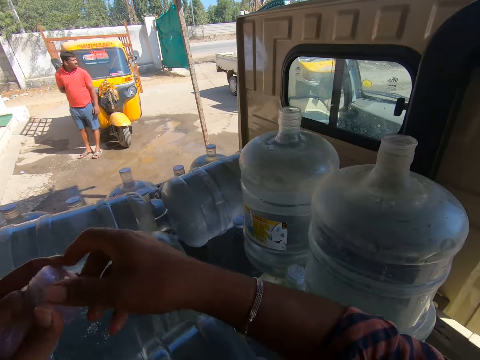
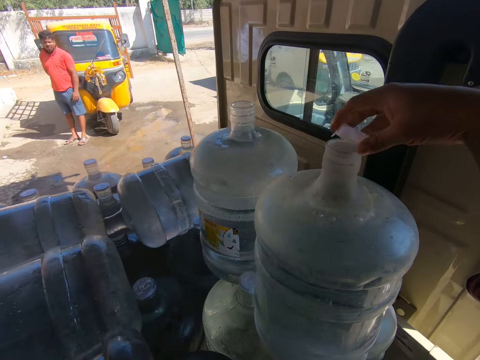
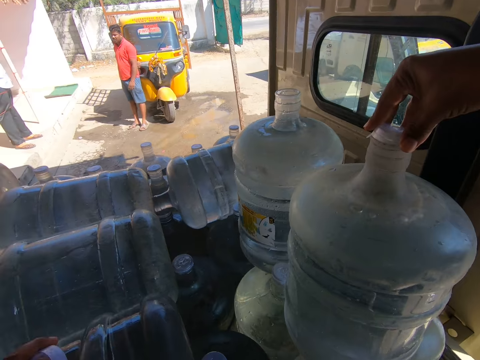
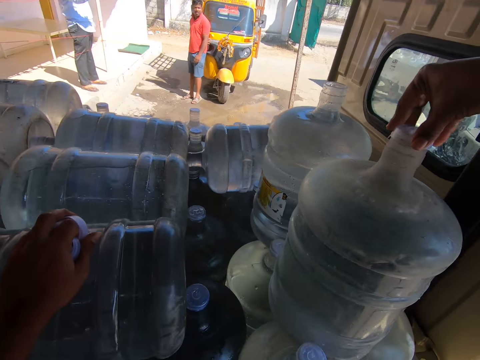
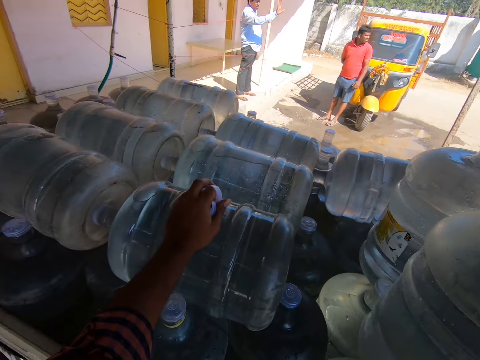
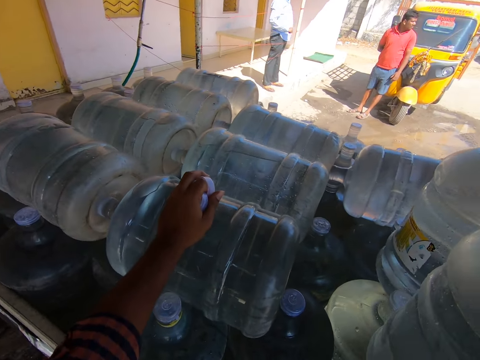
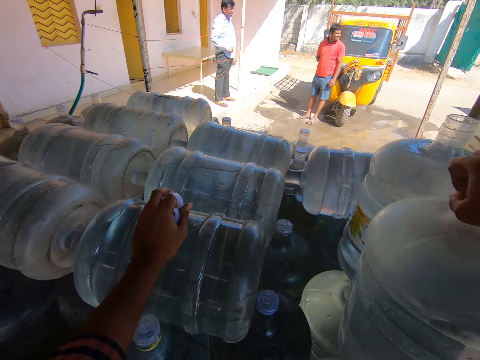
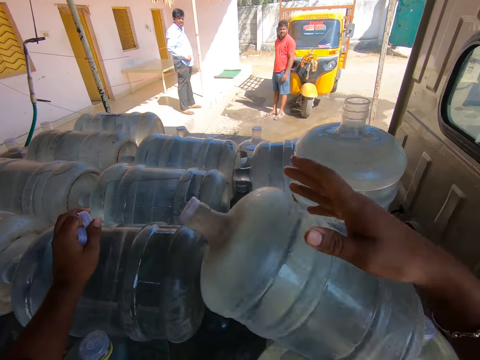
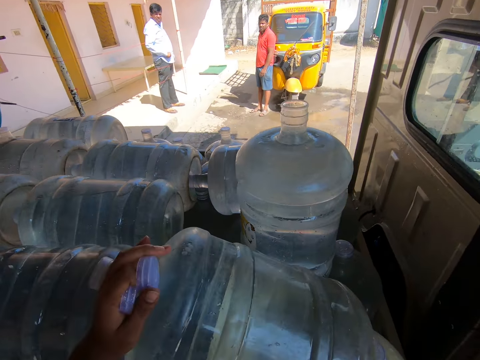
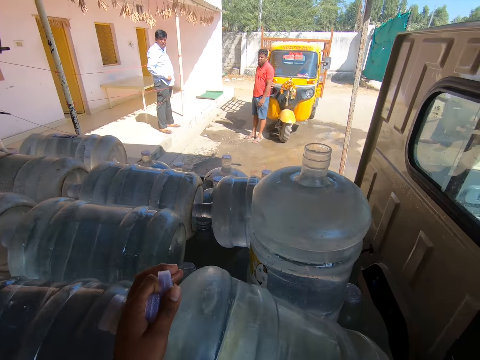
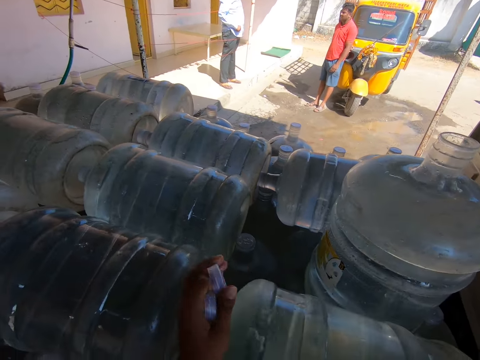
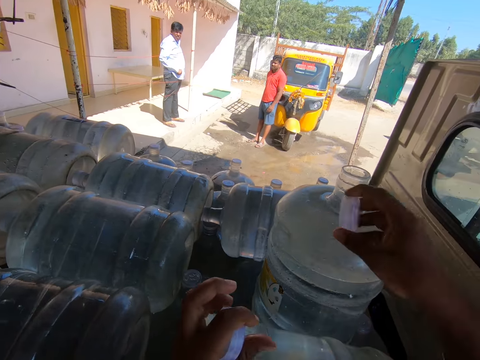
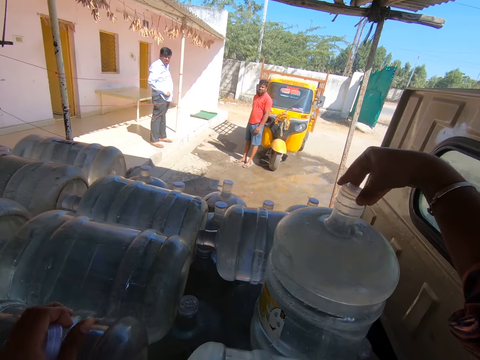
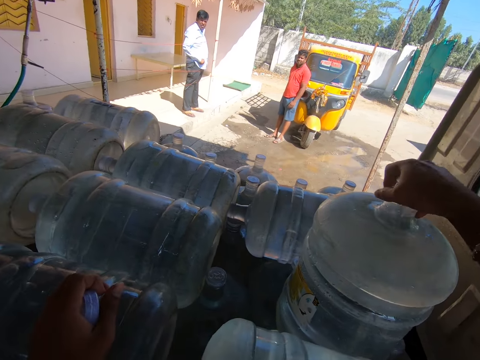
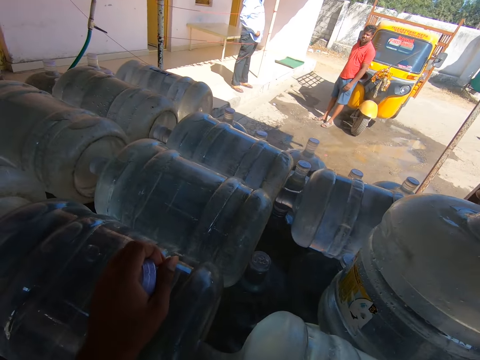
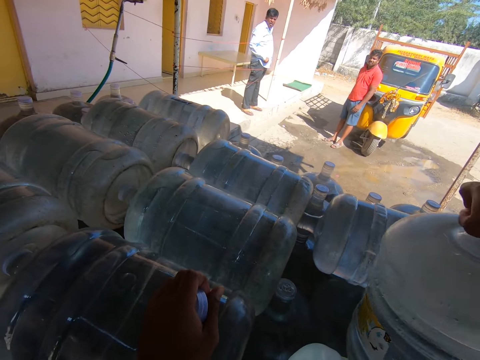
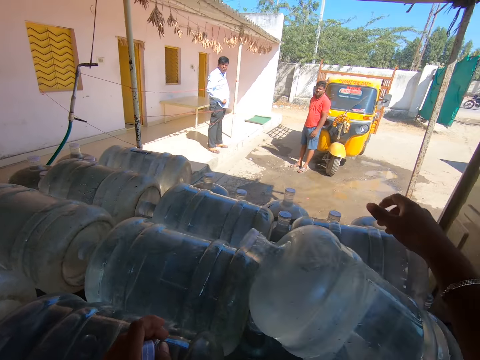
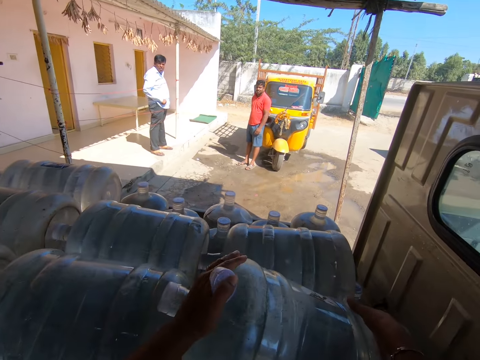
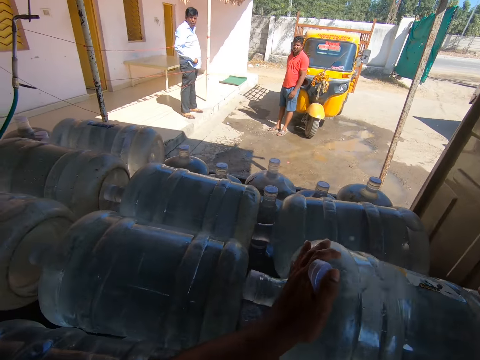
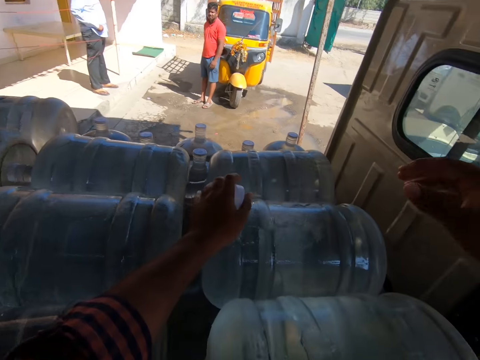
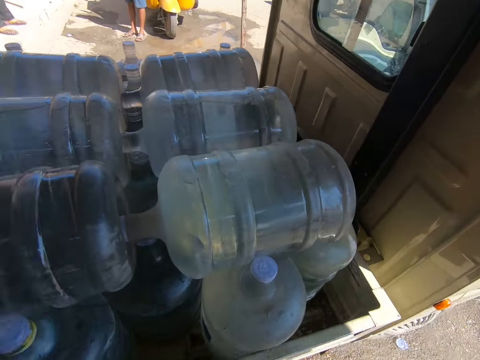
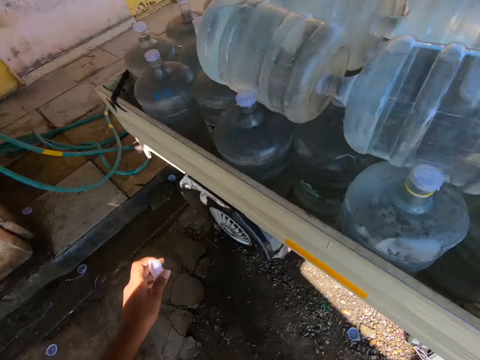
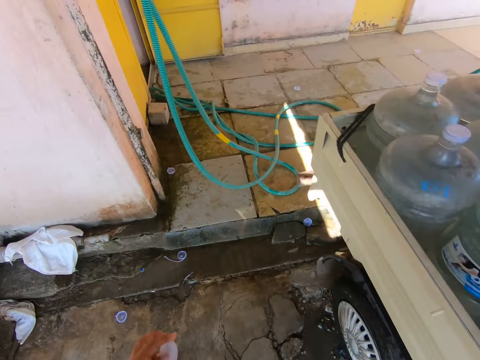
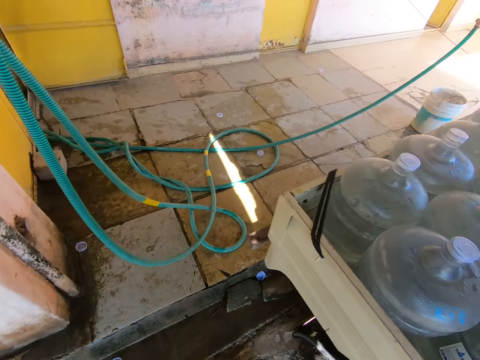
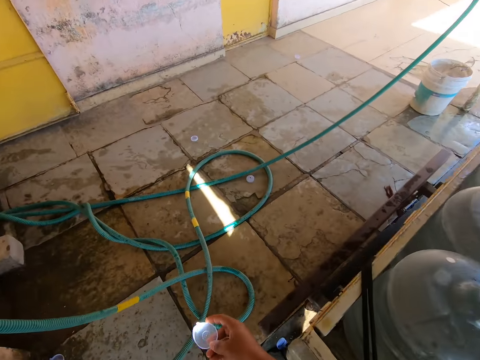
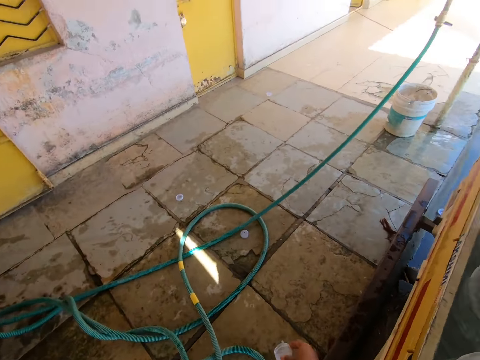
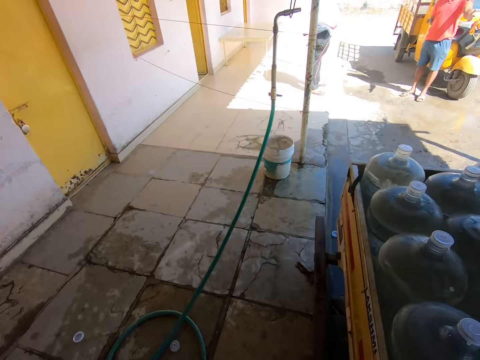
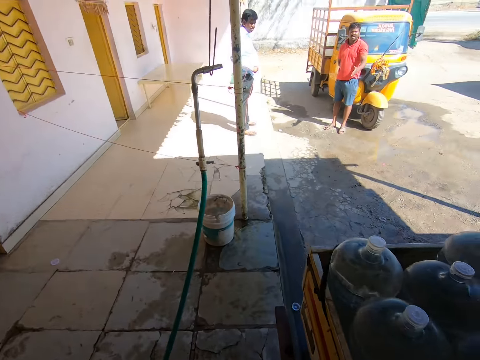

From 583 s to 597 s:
The camera wearer takes a lid from his left hand with his right hand. He closes a bottle refill on the truck with the lid in his right hand. He places the bottle top on the water bottle. He places his left hand on the bottle refill. He bends the bottle refill on the truck with his right hand. He lays the bottle refill on the truck with his hands. He adjusts the water bottle. He takes a lid from his left hand with his right hand. He places his left hand on the bottle refill. He closes the bottle refill on the truck with the lid in his right hand. He places the bottle top on the water bottle. He bends the bottle refill on the truck with his right hand. He lays the bottle refill on the truck with his hands. He adjusts the water bottle. He walks from the truck to the bucket.

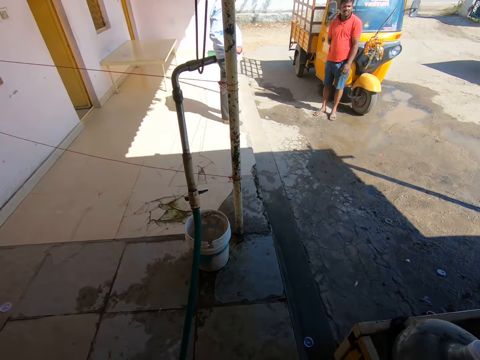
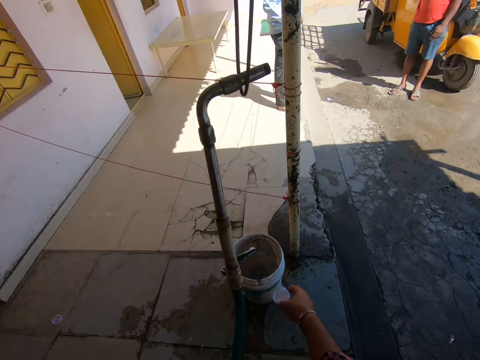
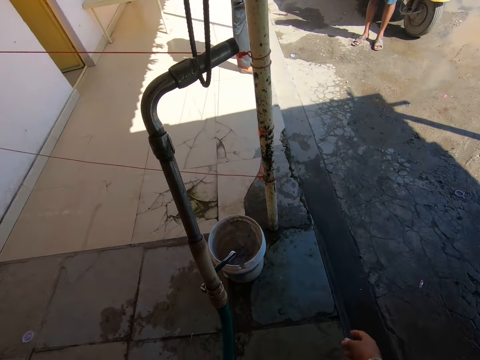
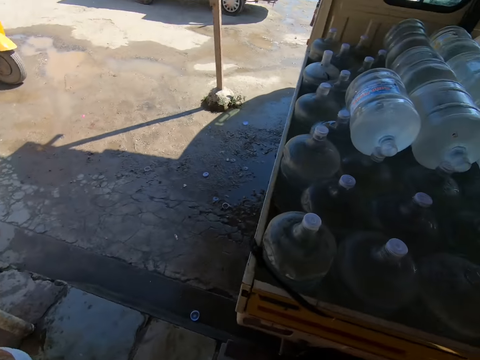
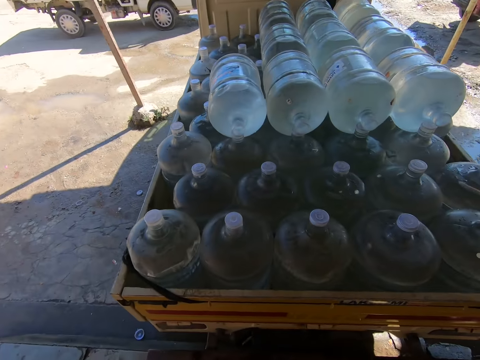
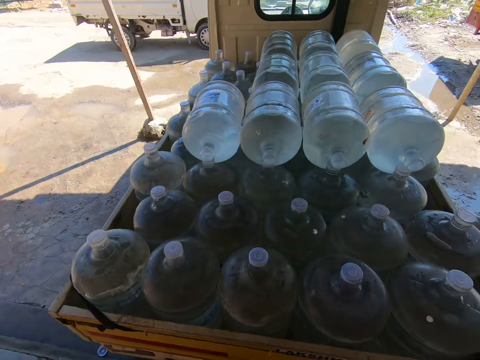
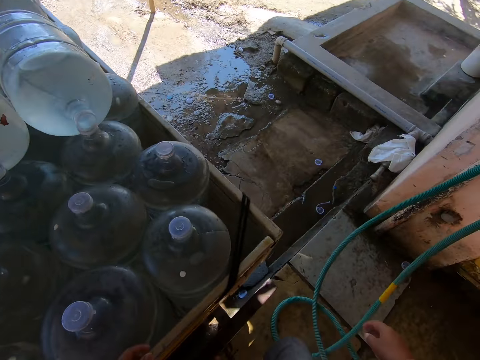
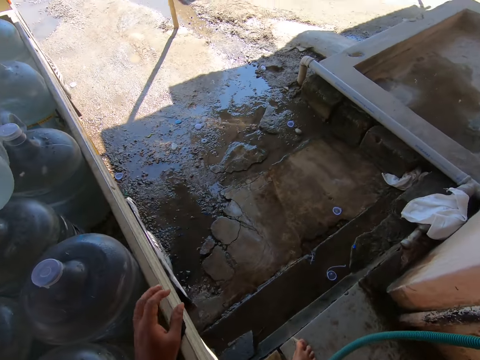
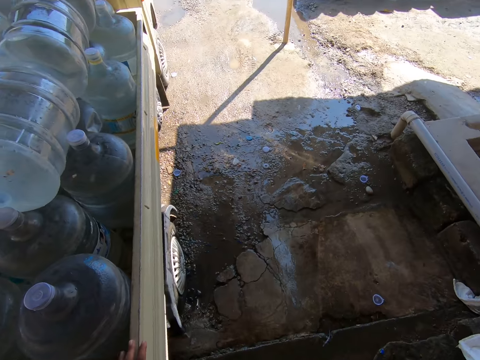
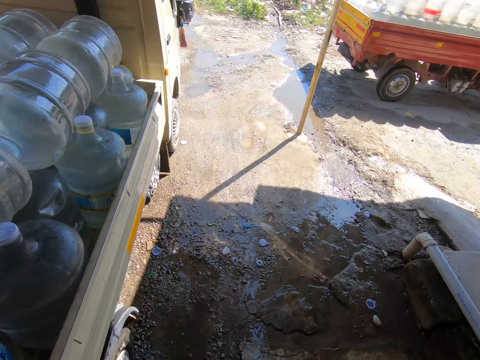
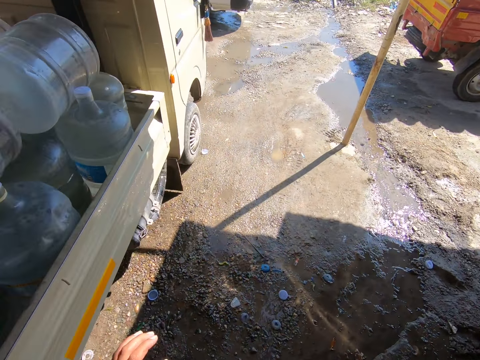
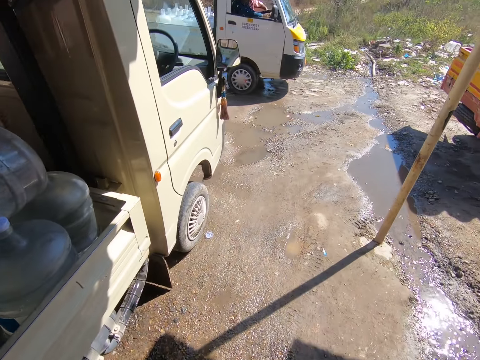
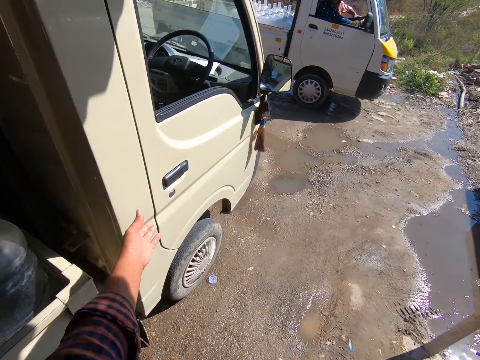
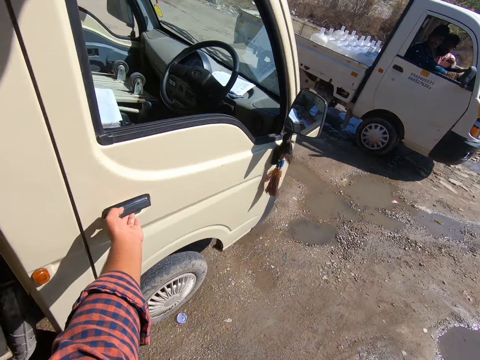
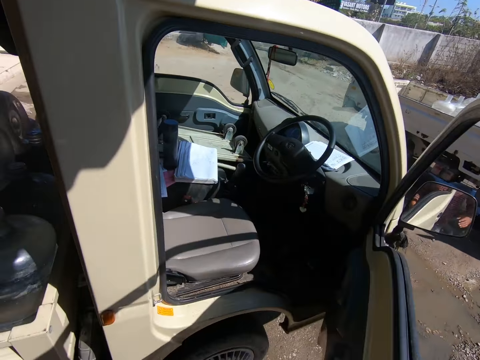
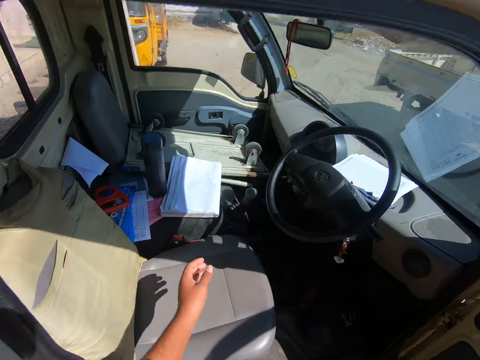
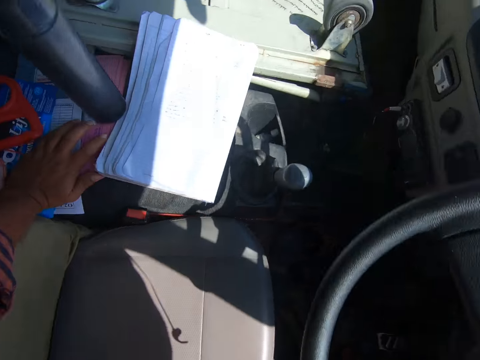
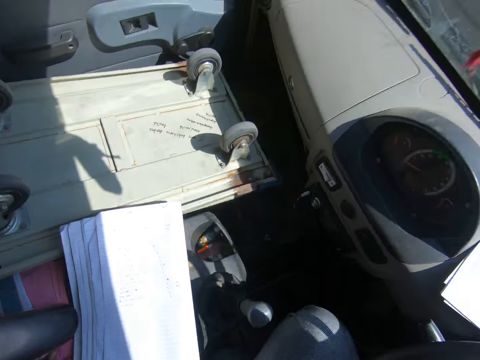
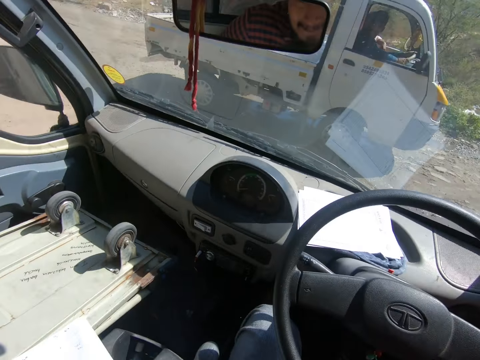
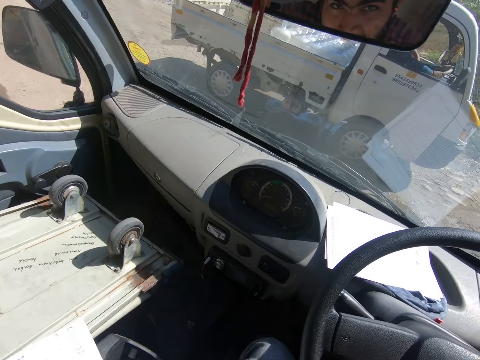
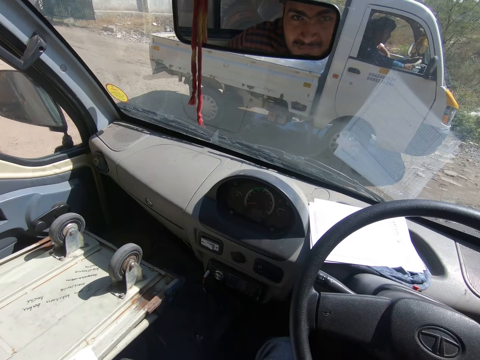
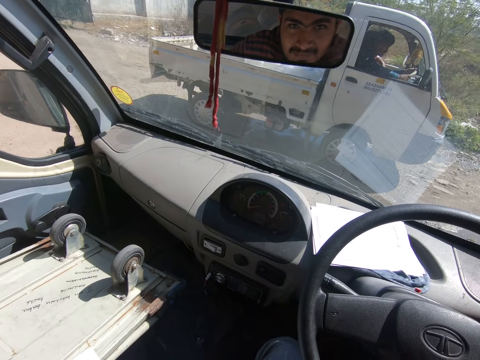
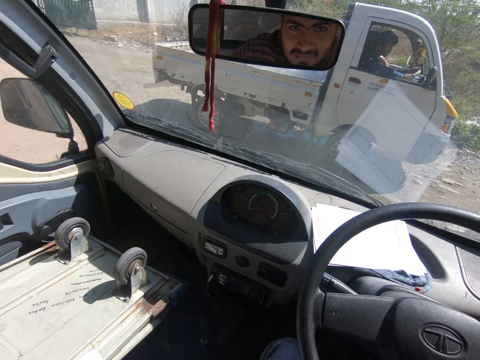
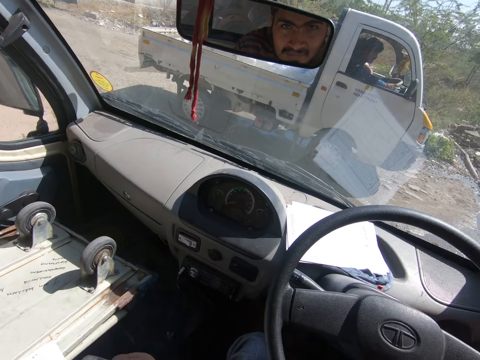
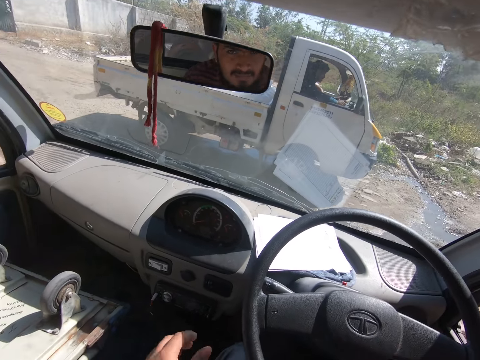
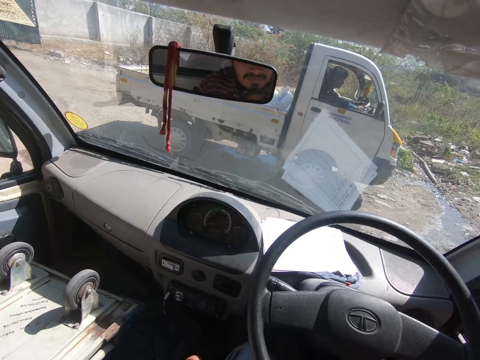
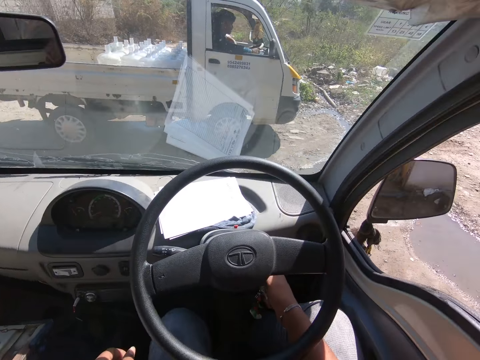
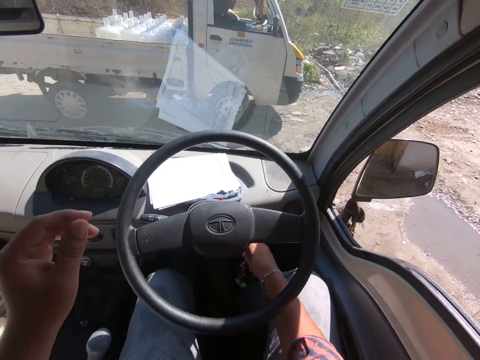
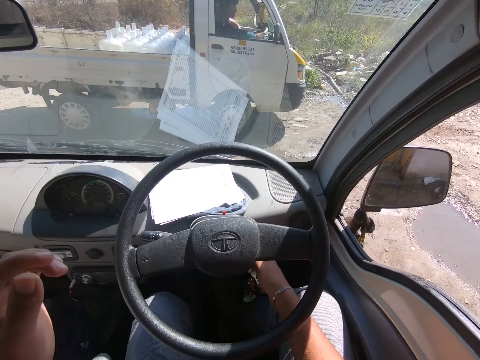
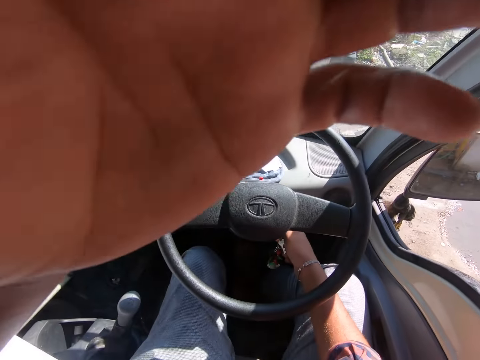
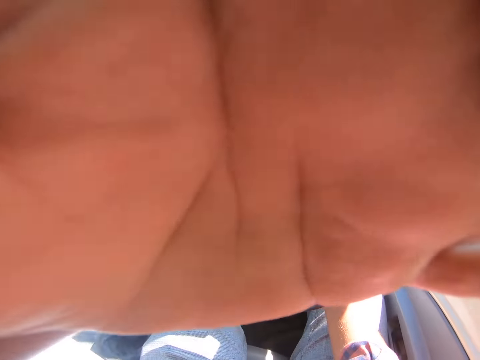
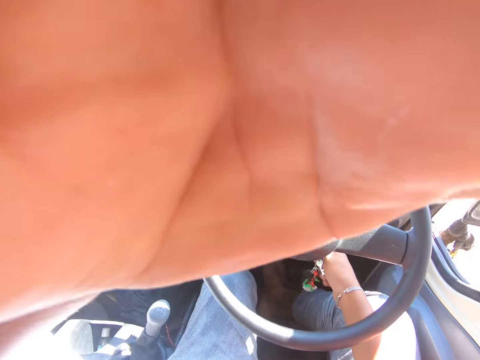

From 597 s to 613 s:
The camera wearer throws a lid into the bucket with his right hand. He walks in the yard towards the truck. He places his left hand on the truck. He opens the truck door with his left hand. He places his left hand on the truck compartment. He sits in the truck. He holds the gear with his left hand and presses the ignition switch with his right hand.
